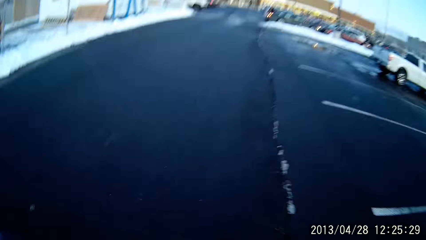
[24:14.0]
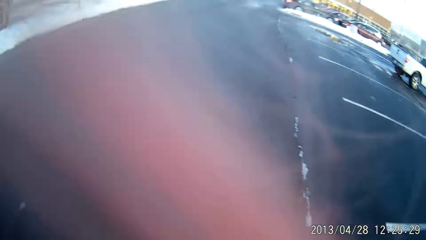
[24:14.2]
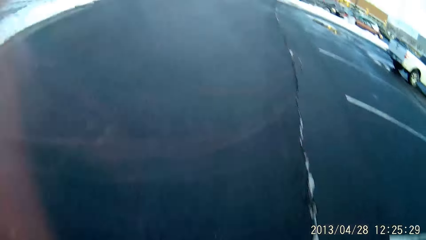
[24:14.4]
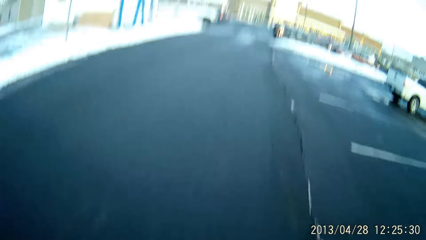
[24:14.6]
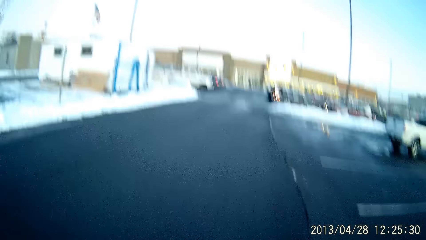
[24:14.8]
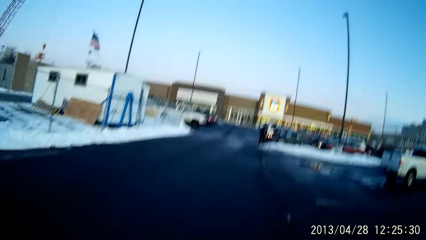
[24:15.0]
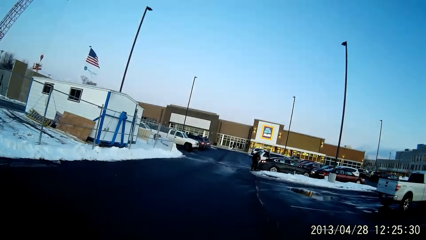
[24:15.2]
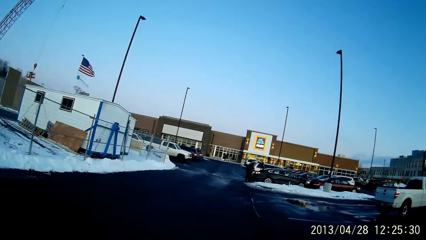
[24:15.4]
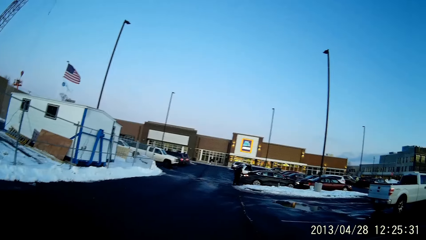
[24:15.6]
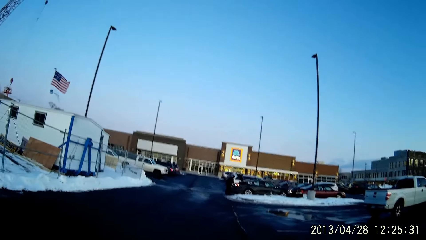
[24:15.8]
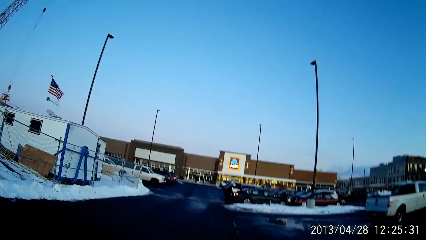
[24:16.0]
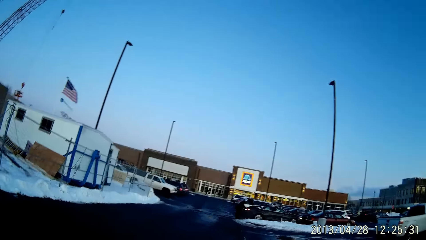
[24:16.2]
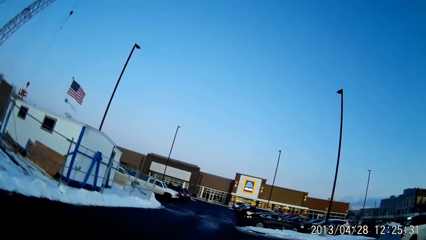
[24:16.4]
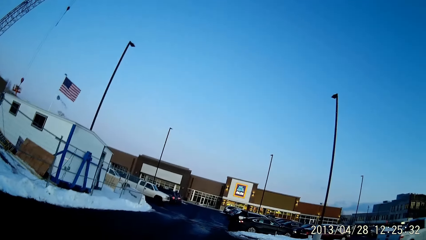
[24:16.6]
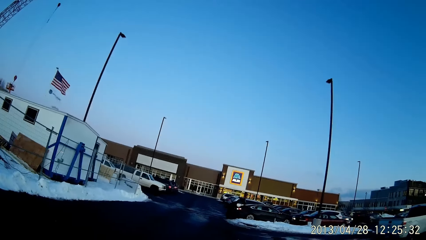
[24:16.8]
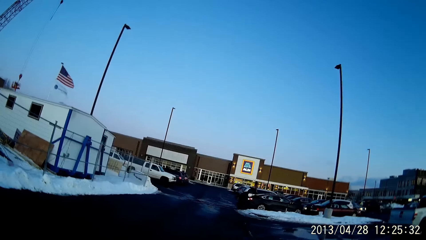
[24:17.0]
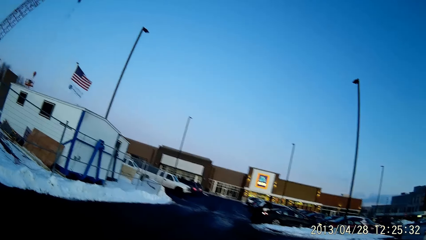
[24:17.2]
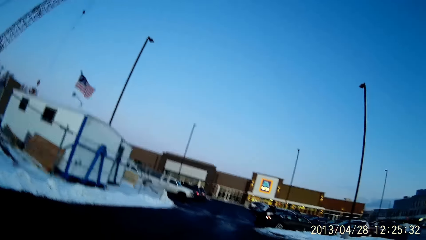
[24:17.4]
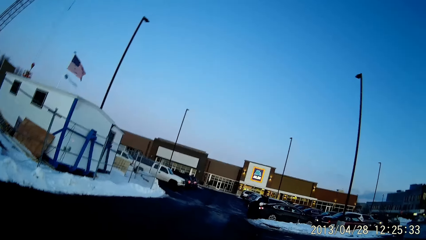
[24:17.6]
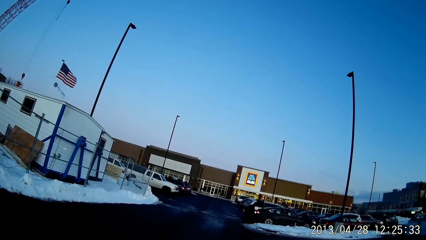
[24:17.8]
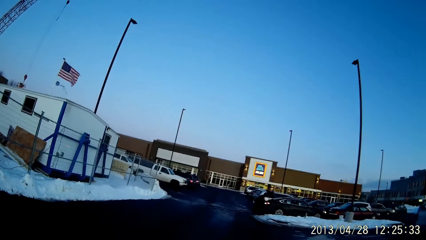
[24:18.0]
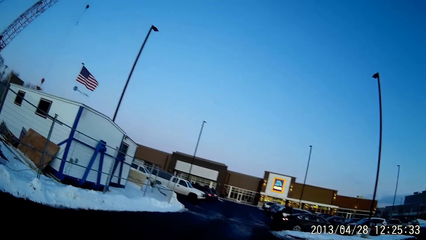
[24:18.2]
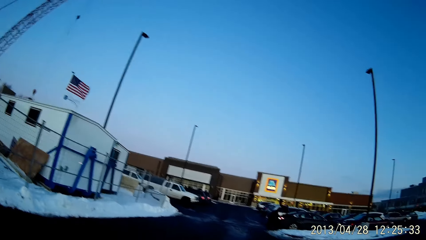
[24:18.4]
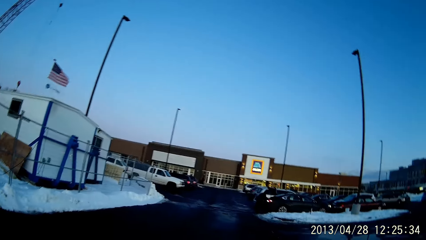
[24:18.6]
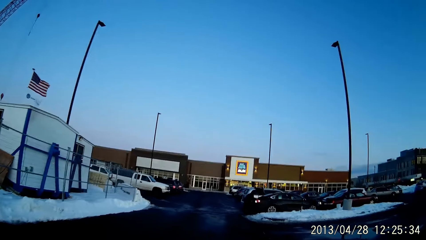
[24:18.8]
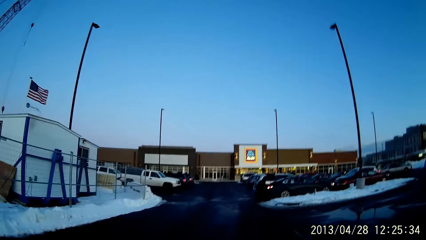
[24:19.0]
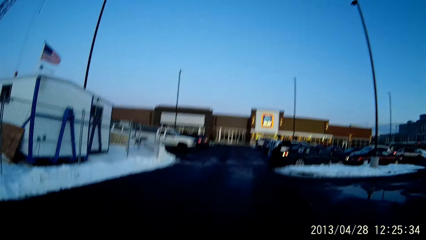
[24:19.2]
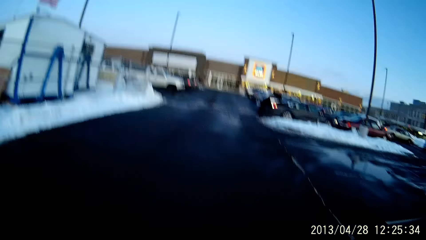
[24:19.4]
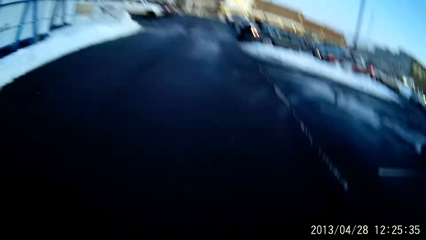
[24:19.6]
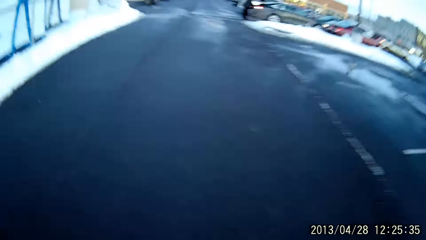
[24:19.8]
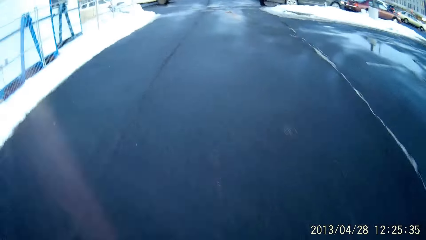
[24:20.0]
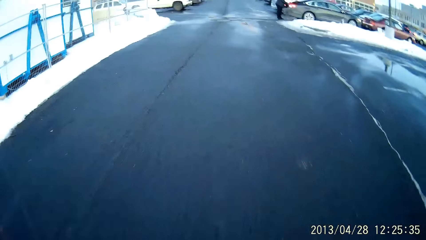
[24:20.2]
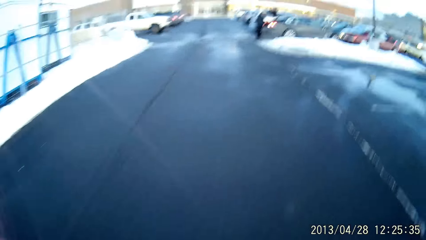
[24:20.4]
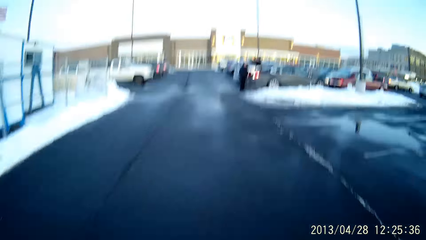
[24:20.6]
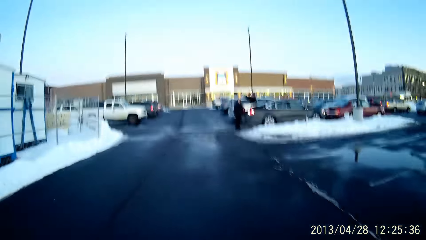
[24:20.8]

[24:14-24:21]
The camera wearer walks on a road.

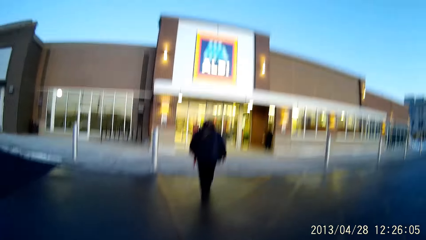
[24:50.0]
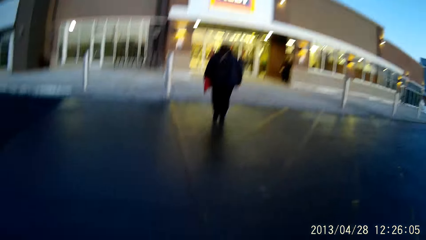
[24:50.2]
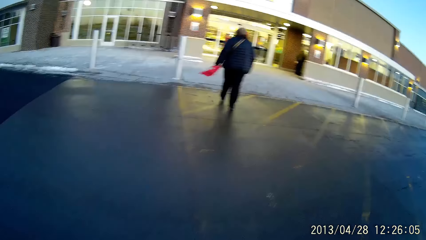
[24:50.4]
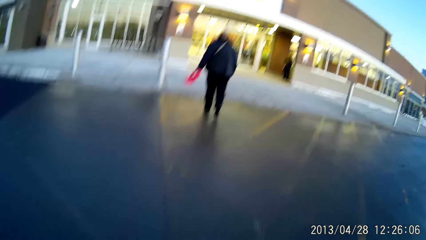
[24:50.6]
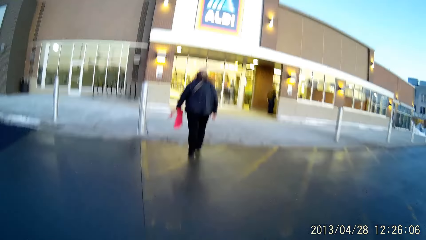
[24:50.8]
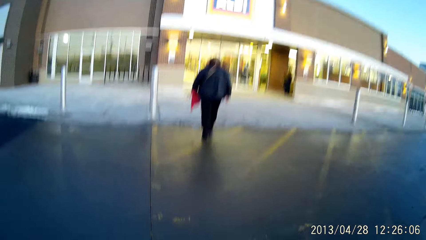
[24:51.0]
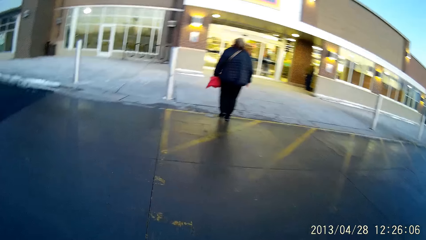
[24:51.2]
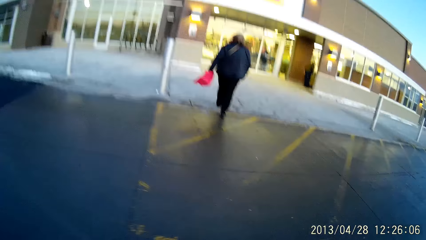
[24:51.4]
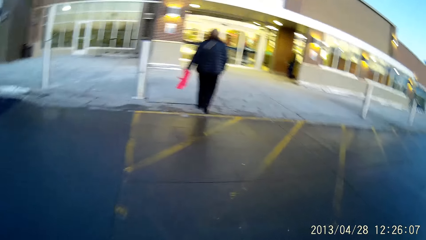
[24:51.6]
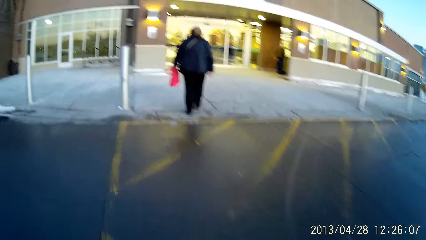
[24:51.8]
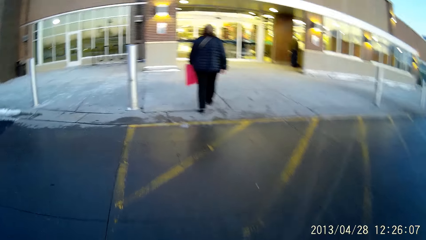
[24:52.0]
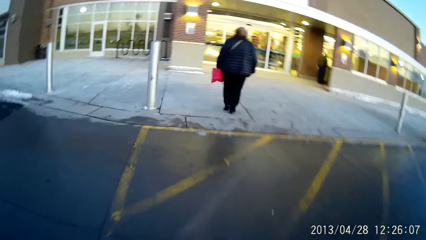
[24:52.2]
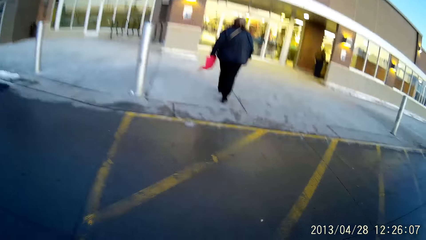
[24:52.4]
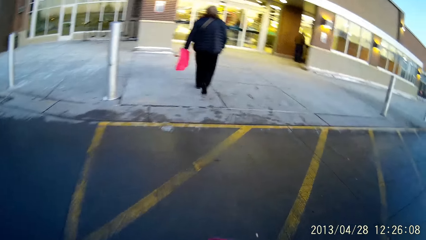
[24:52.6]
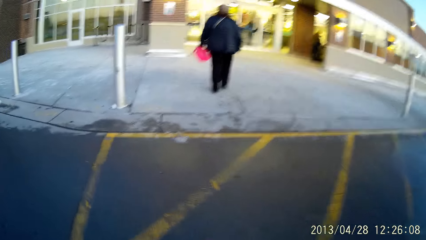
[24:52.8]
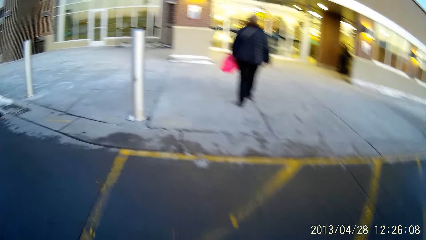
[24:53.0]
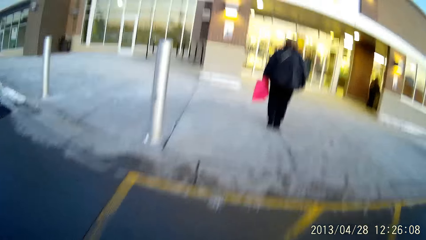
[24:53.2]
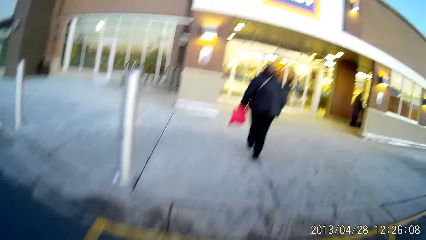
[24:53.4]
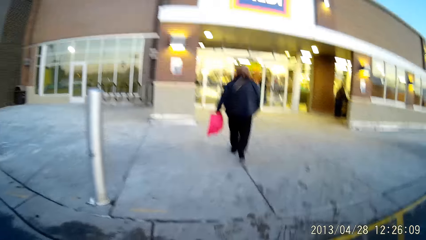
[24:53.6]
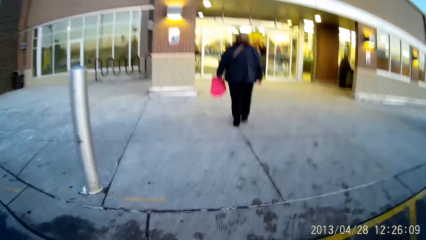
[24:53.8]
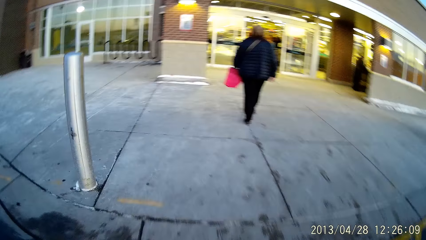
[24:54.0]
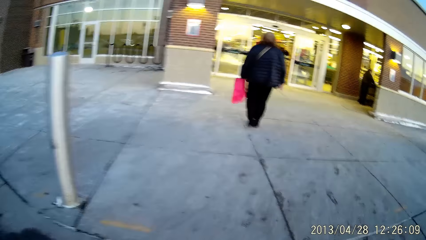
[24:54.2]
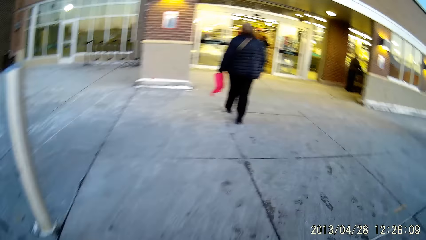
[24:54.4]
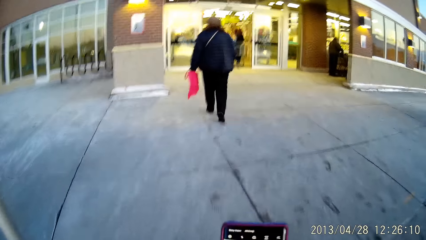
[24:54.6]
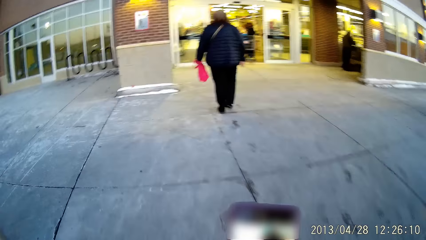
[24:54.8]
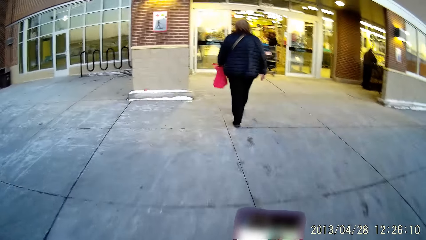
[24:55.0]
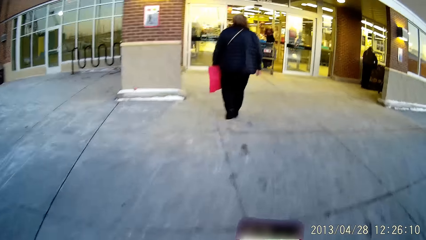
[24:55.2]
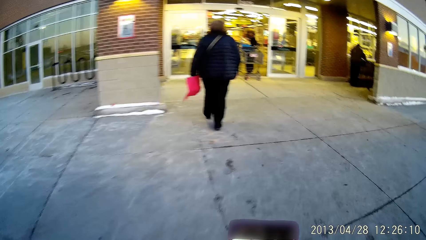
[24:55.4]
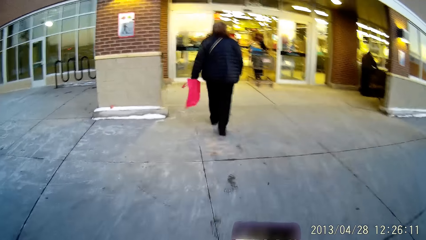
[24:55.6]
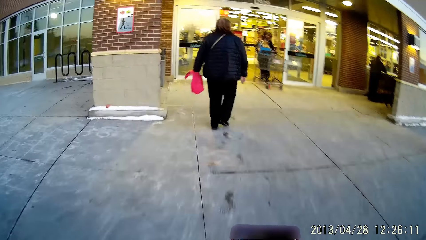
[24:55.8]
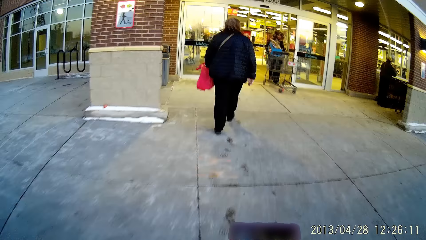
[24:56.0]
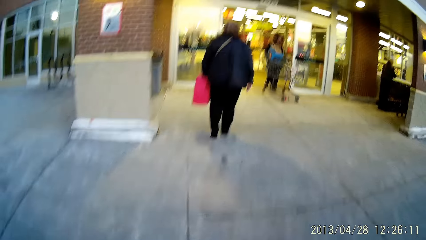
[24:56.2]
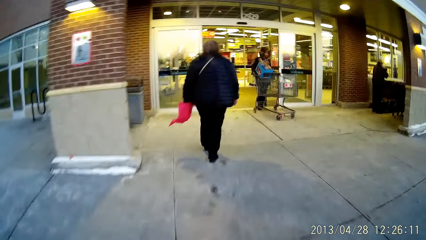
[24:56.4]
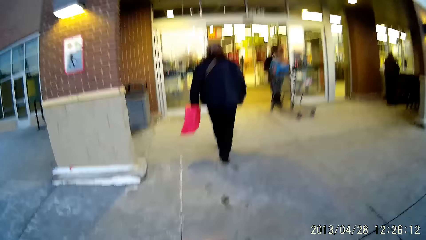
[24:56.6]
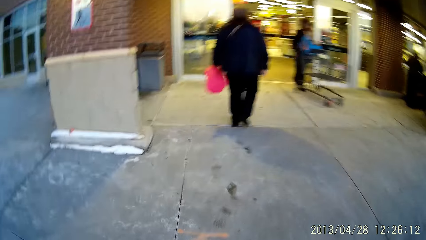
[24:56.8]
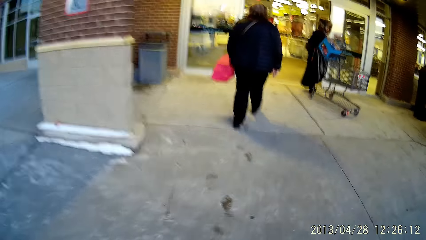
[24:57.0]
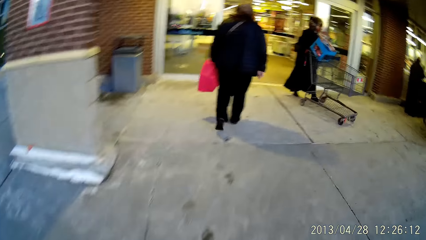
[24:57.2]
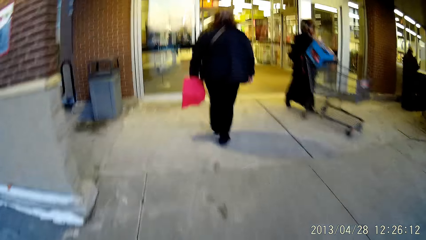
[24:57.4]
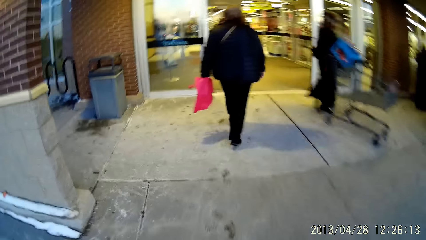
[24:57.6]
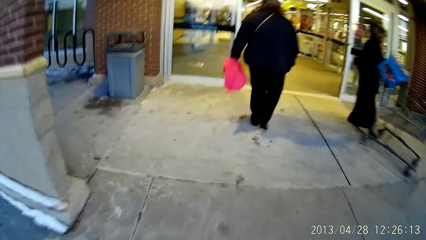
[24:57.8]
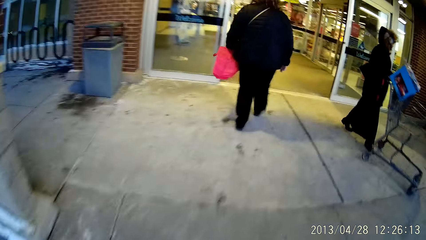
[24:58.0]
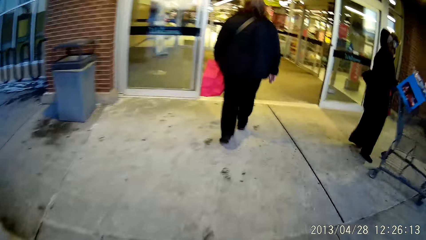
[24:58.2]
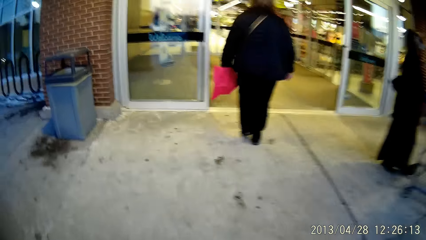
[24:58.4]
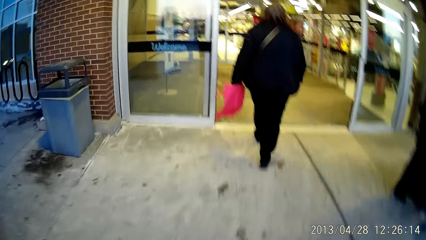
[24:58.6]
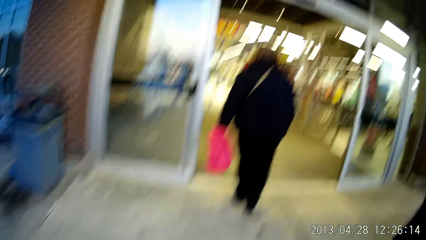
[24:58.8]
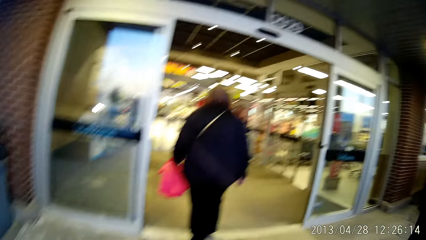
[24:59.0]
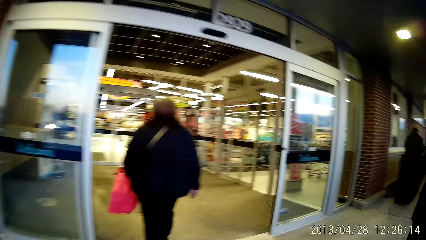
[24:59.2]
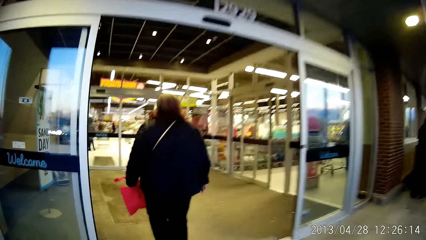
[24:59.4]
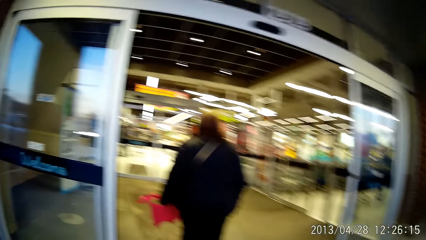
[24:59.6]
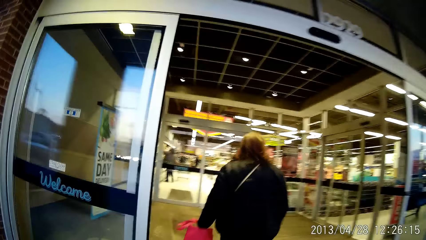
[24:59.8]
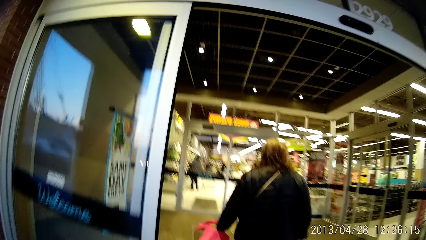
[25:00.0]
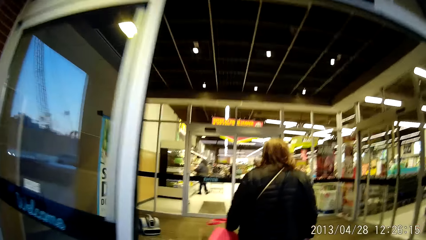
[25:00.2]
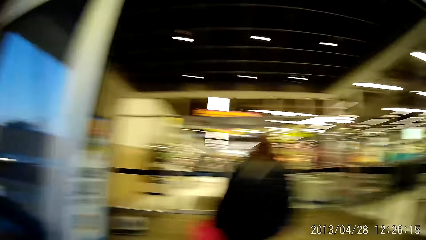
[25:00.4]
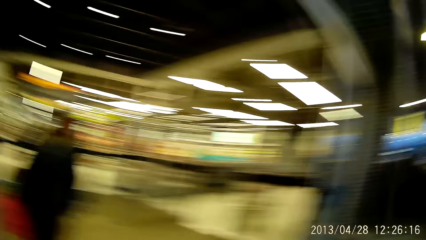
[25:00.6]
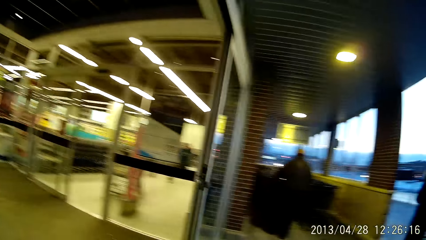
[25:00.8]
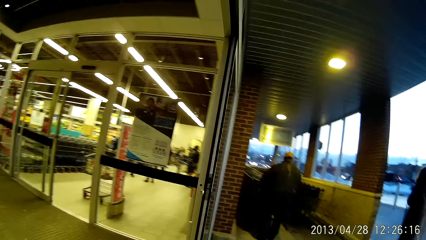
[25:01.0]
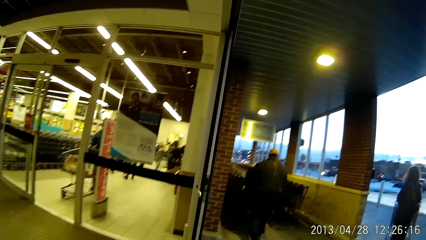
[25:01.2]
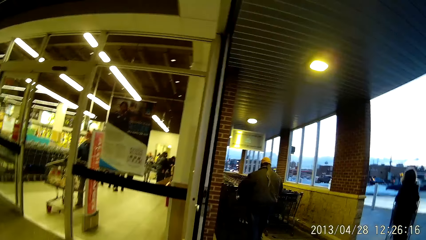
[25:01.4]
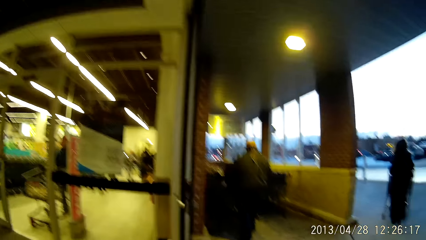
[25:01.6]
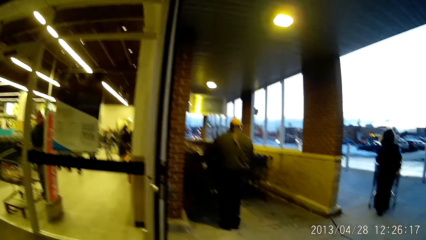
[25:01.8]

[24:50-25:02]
The camera wearer walks towards a store. They hold a phone.
